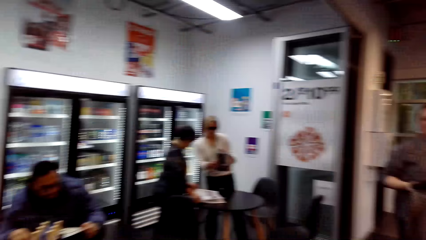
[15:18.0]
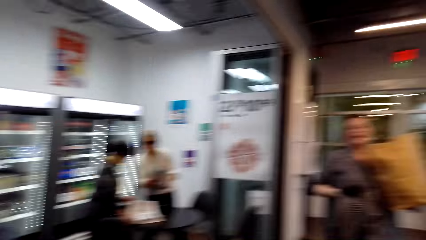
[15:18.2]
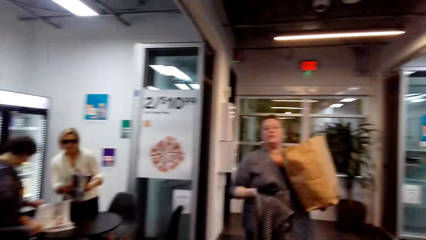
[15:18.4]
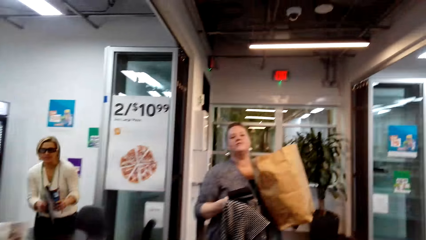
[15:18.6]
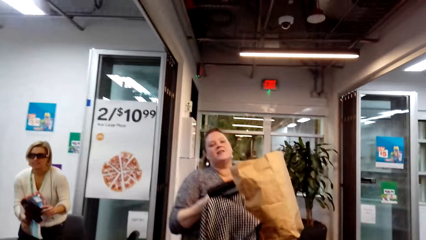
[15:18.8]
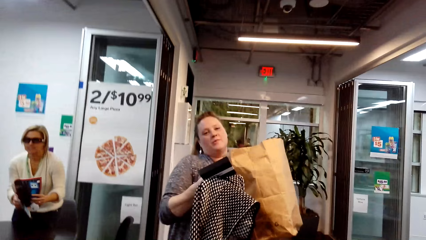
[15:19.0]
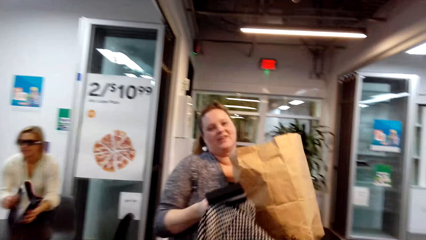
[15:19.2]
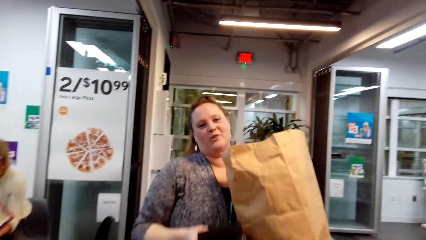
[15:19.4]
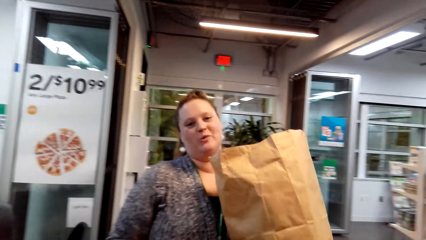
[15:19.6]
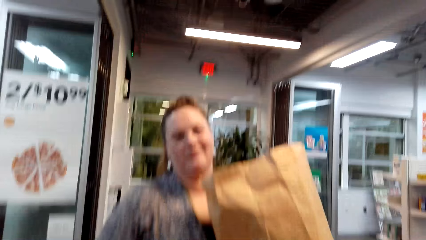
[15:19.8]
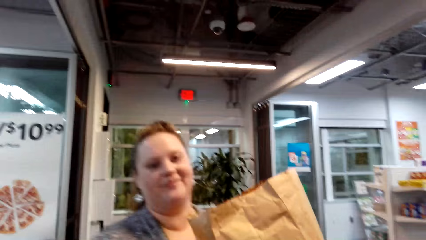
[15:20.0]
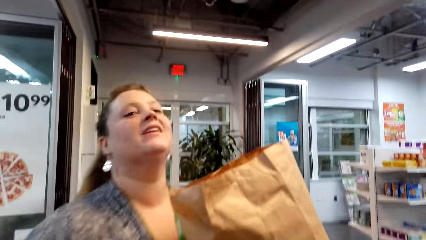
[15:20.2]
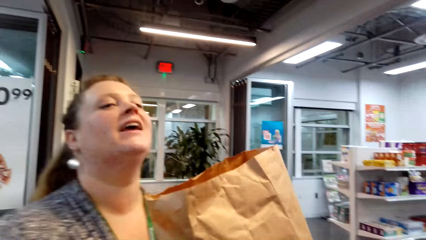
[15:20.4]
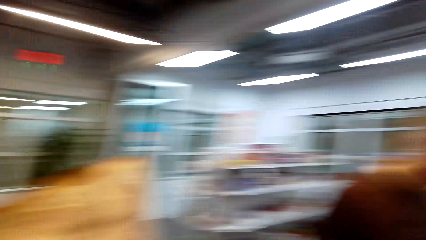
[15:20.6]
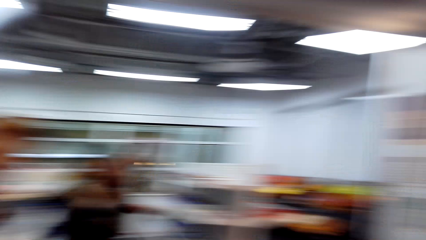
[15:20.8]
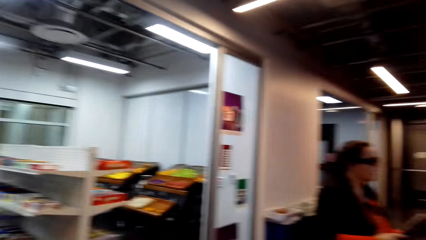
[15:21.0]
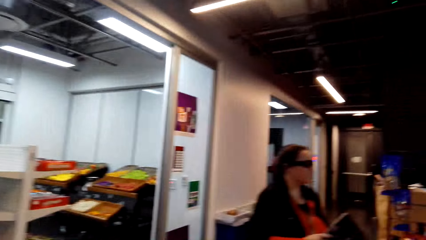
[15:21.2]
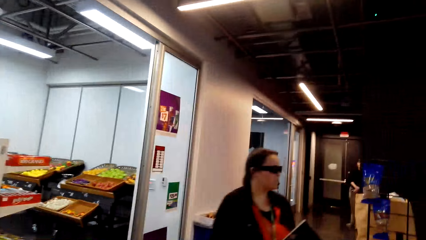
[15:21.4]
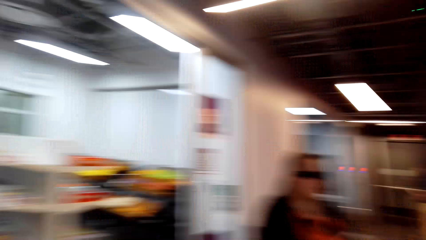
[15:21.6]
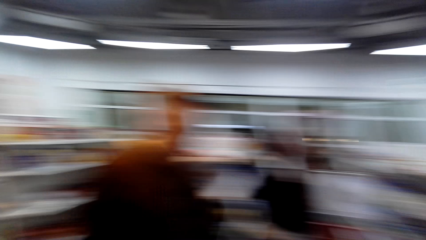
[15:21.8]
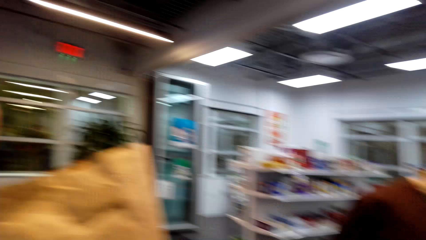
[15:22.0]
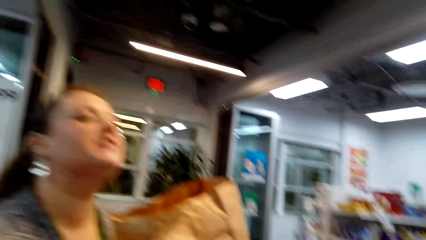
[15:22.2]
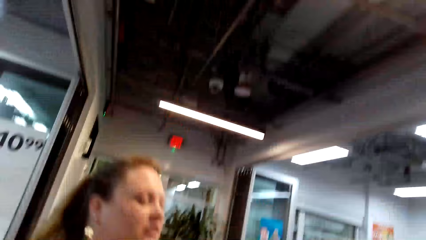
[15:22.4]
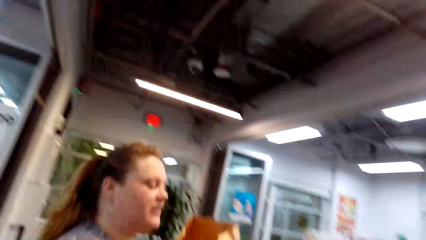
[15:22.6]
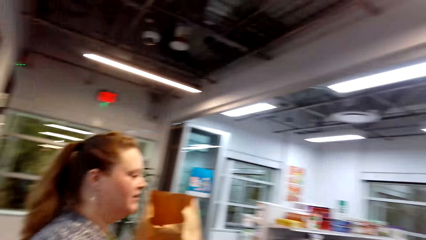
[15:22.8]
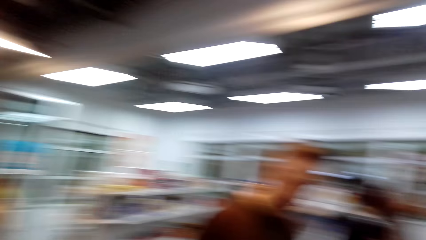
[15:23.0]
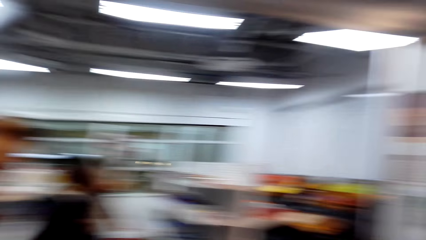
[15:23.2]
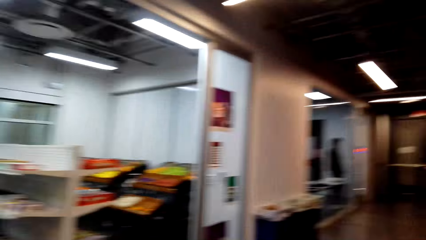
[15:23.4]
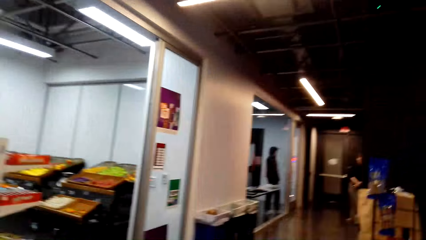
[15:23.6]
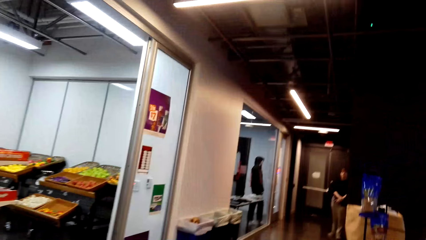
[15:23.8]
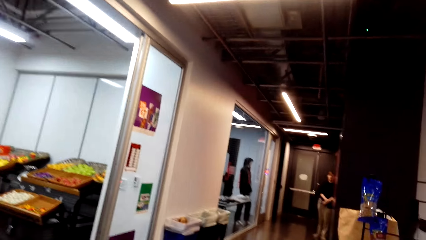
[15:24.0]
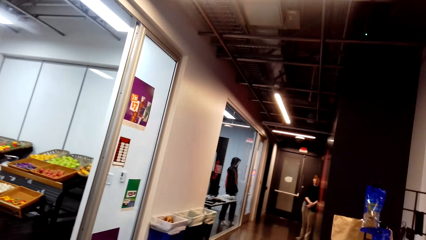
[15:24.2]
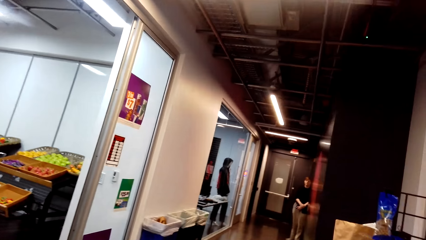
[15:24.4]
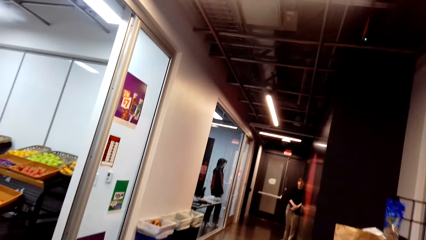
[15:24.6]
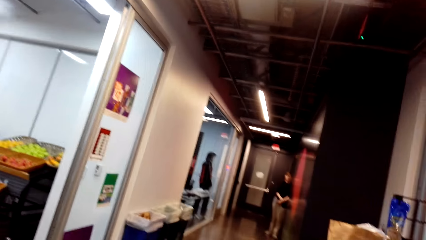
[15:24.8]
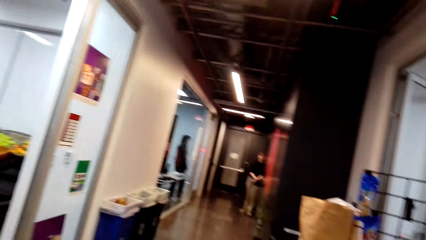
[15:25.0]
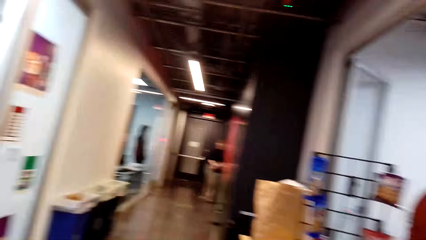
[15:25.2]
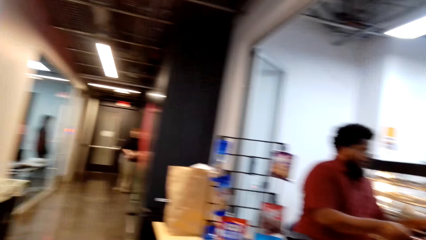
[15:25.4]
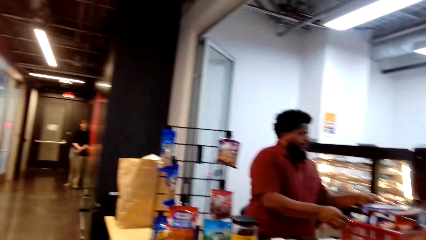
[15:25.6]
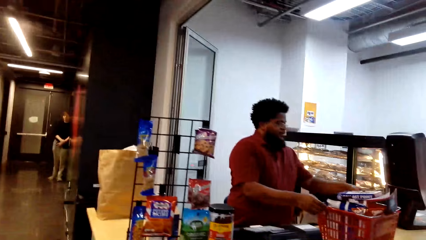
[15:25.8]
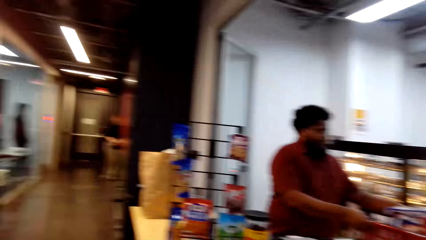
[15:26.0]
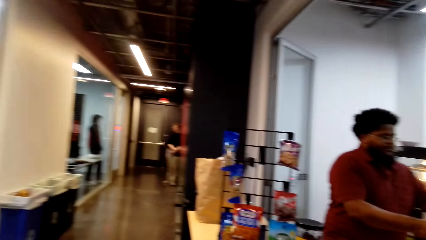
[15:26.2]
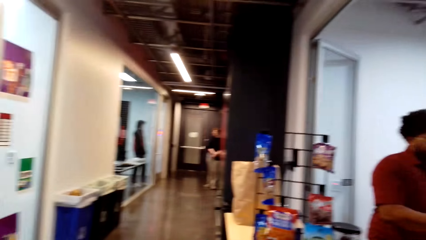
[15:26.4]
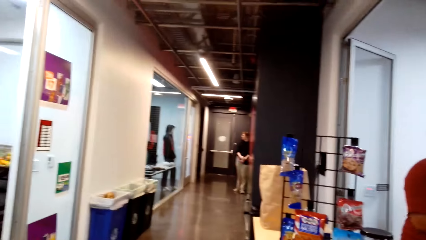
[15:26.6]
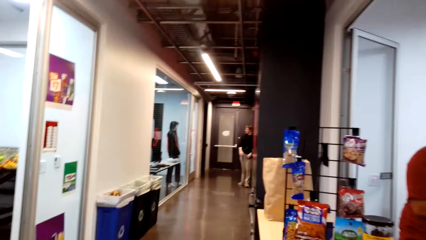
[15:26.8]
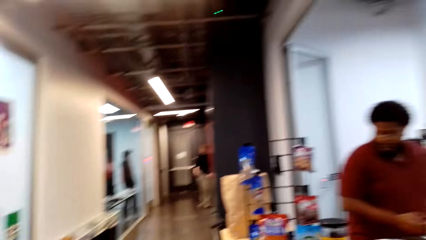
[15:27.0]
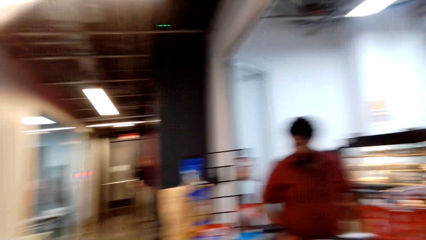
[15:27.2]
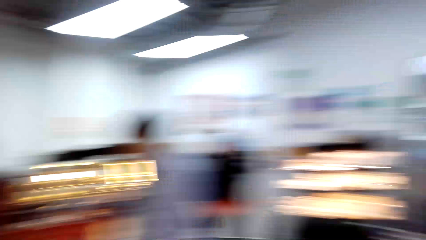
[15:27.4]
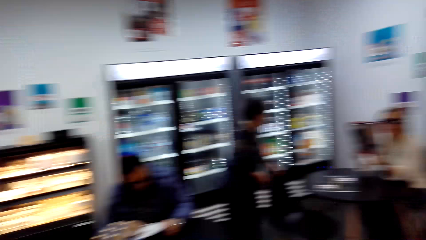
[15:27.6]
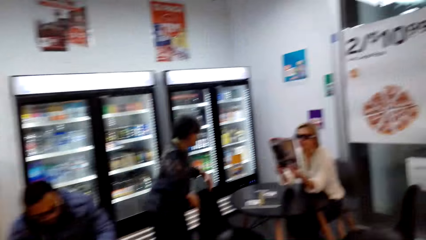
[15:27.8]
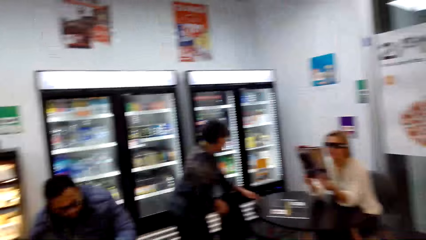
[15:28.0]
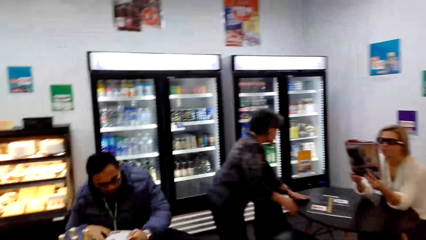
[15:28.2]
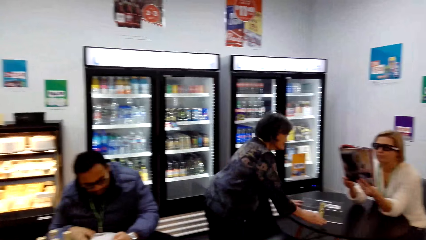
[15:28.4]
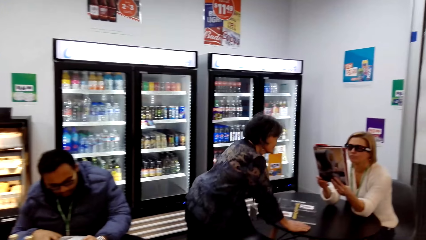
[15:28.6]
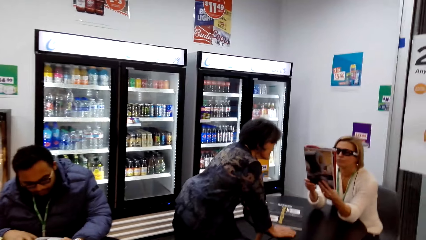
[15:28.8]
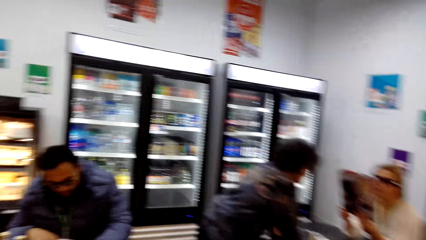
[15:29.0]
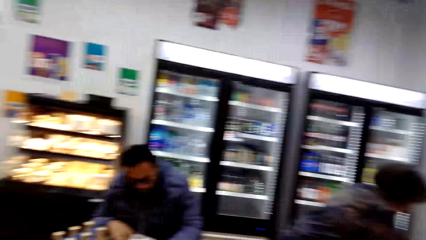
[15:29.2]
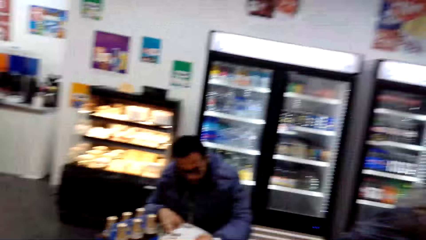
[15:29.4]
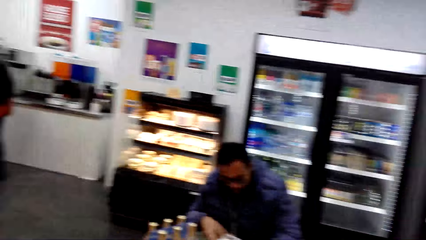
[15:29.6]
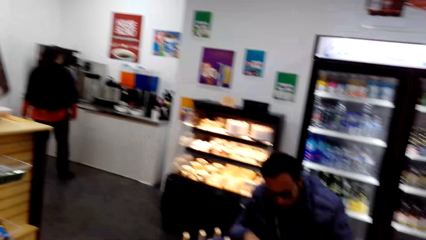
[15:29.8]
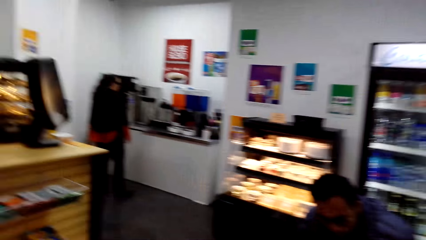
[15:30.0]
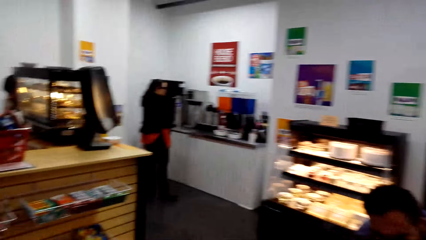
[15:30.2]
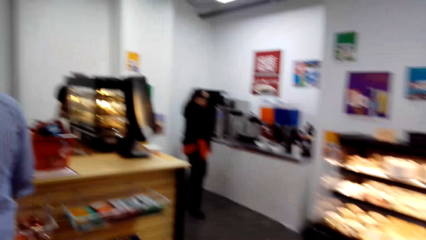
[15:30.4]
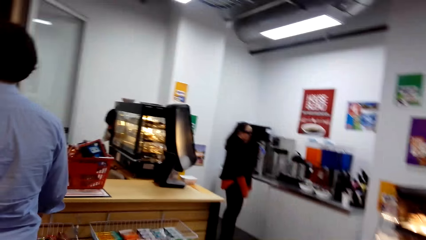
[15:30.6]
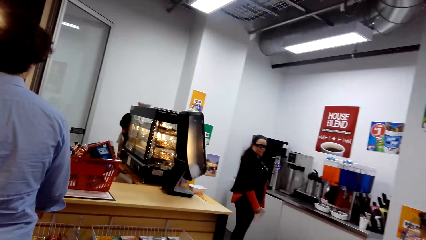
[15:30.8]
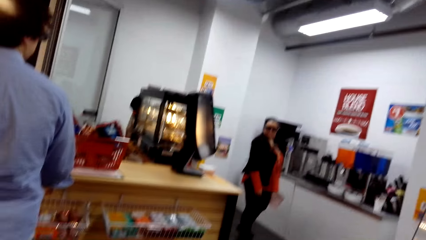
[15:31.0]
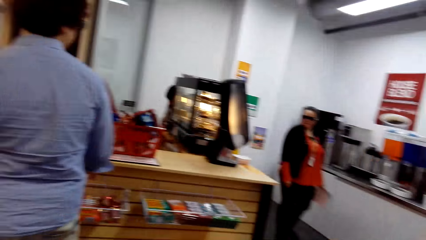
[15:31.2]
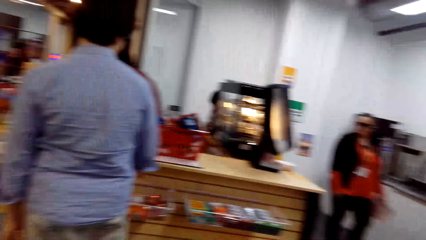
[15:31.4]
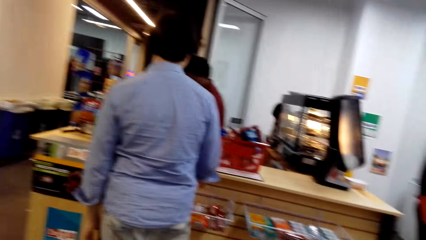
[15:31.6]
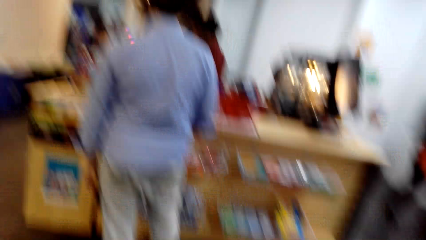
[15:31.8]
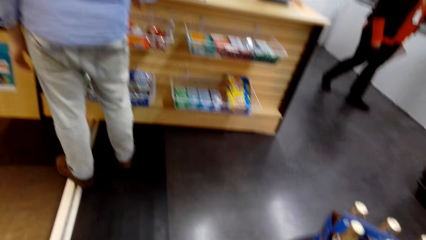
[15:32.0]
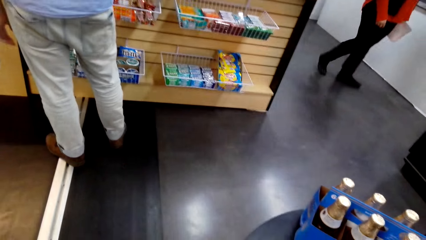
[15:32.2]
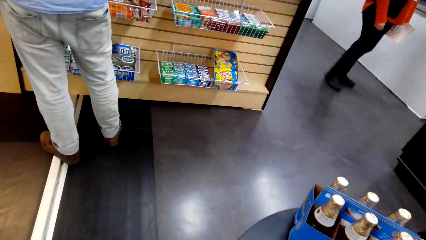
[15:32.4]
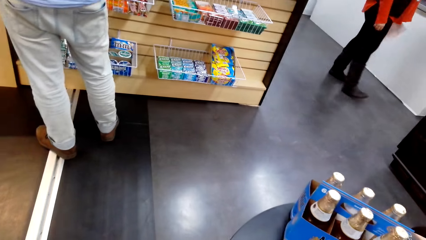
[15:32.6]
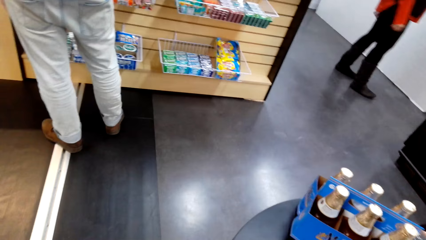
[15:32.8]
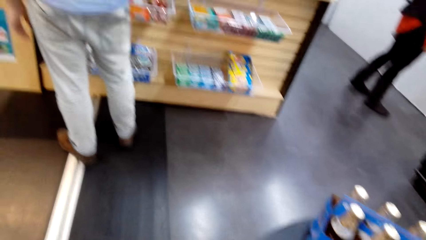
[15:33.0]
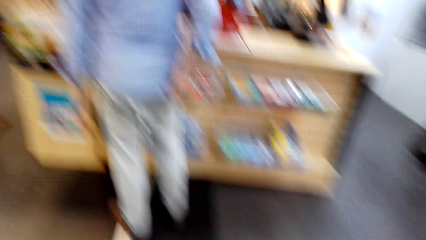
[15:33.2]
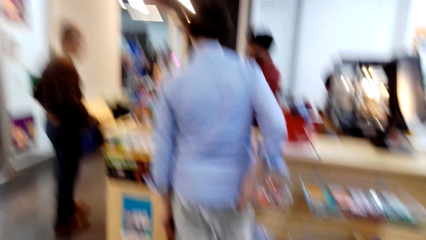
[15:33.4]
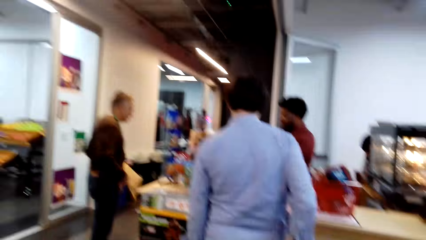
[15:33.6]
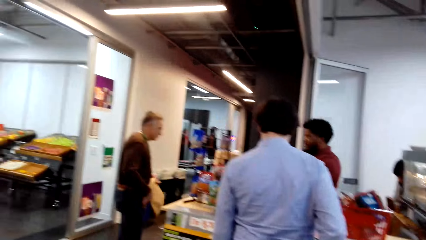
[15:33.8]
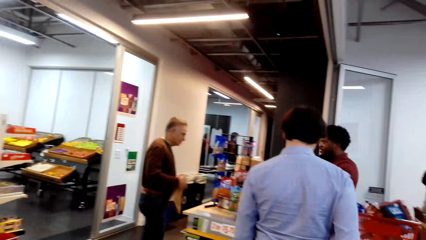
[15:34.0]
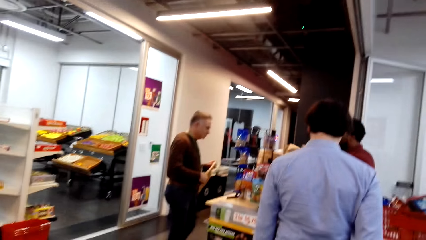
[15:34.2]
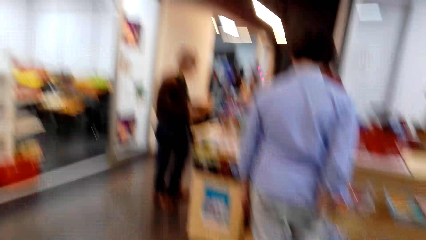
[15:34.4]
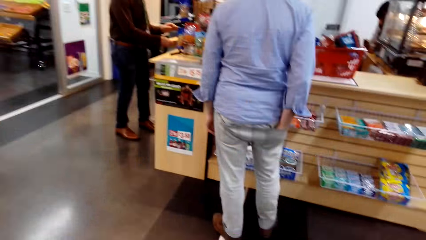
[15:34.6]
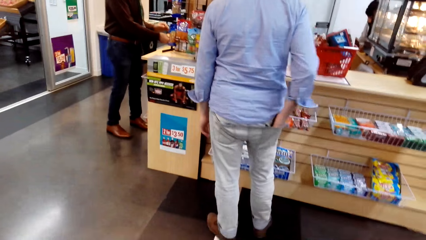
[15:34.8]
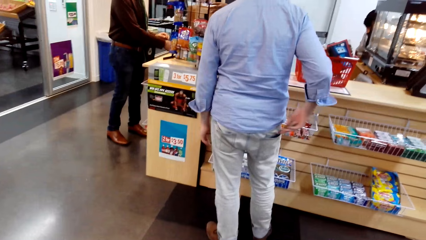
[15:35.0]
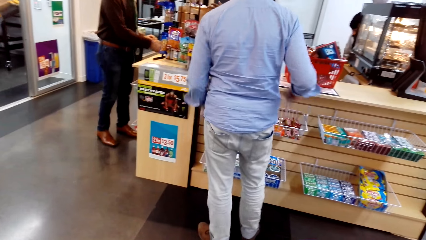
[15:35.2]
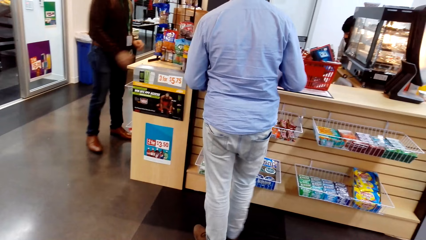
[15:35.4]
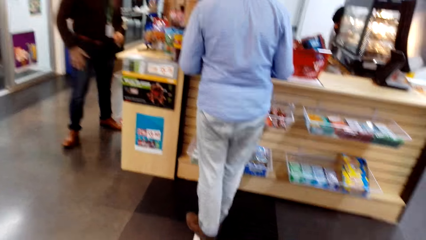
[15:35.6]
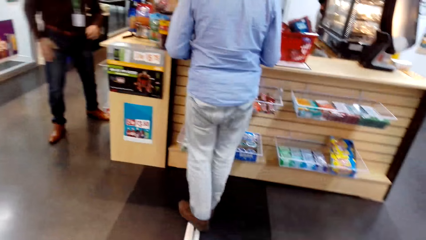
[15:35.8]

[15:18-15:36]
The camera wearer interacts with a lady. They look around the convenience store. They walk. They look around.
